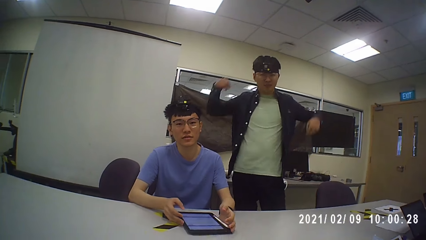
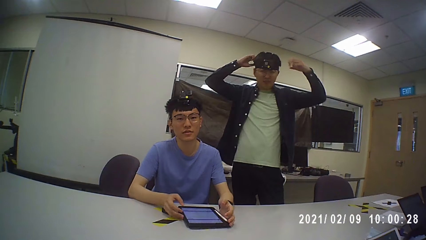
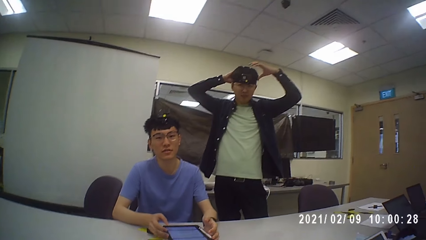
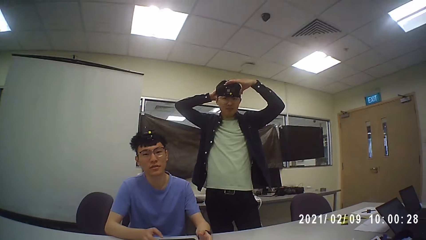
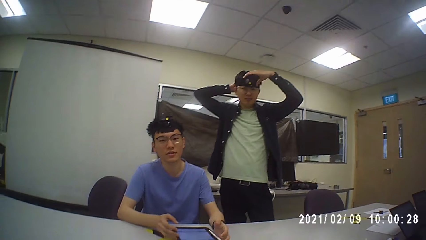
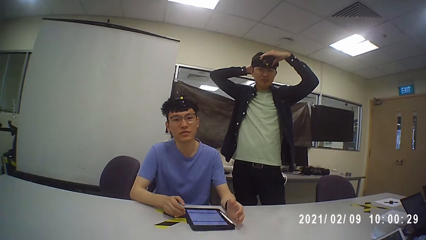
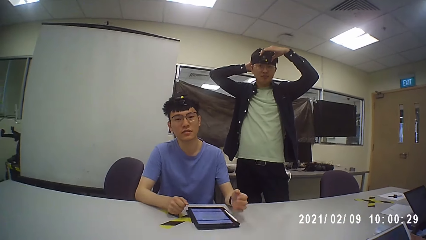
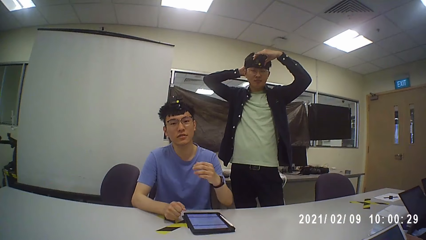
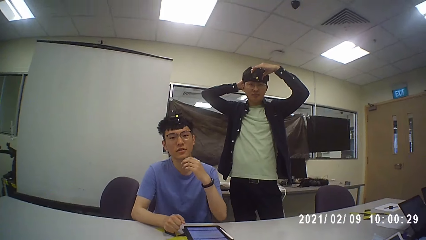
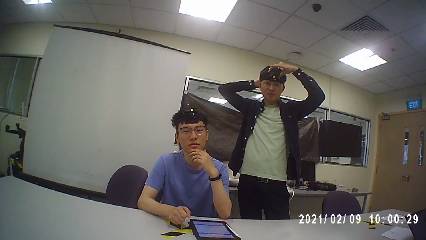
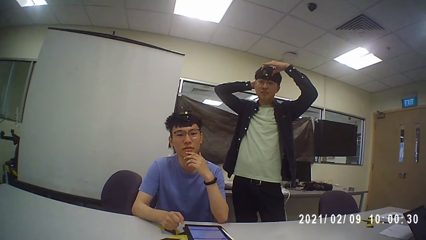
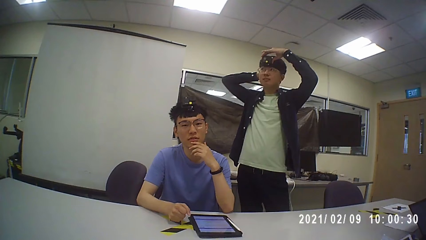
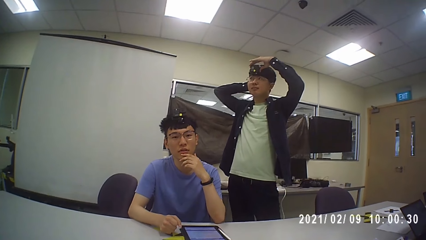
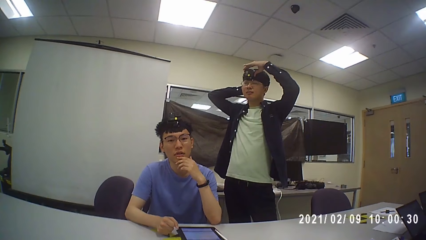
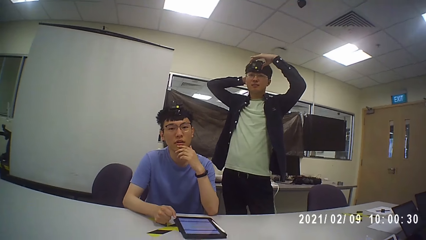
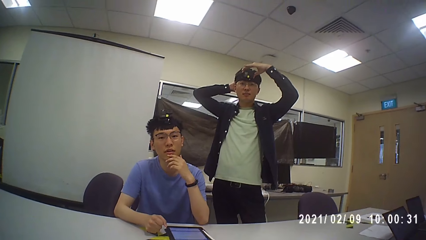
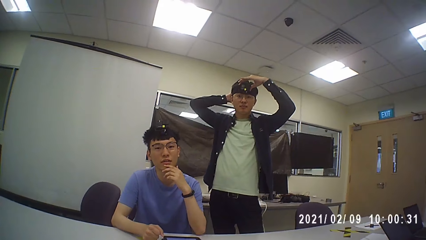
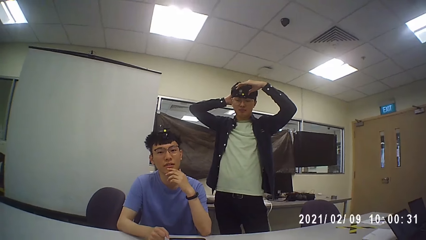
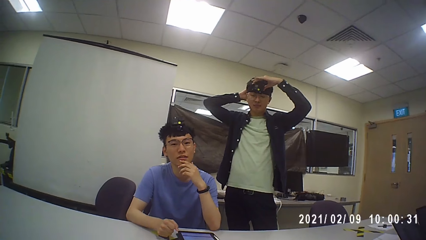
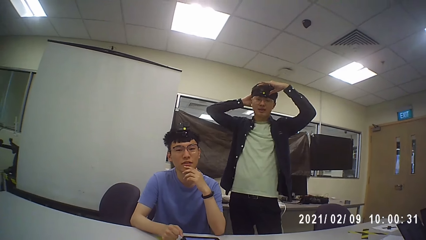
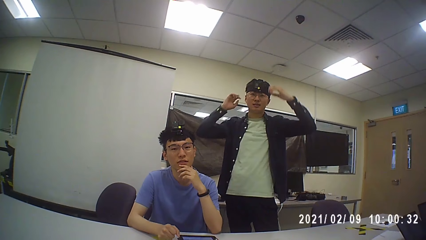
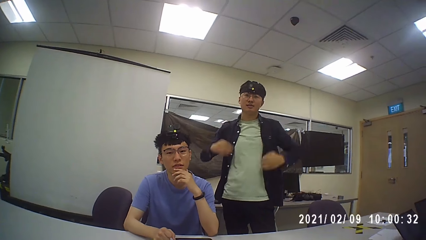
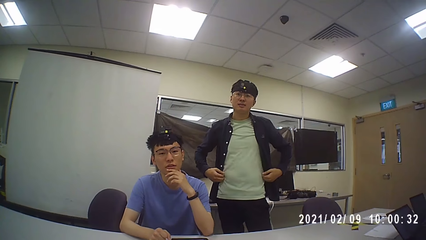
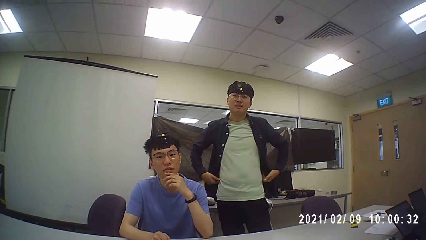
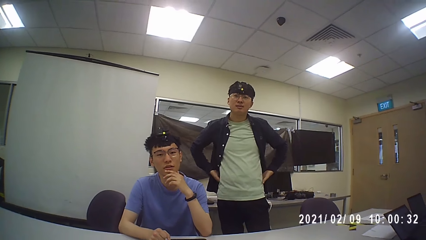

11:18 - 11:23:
The camera wearer talks.

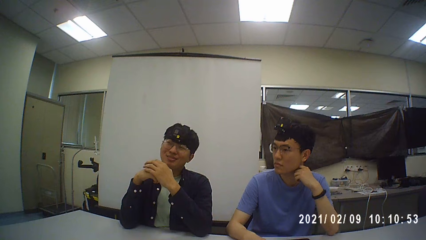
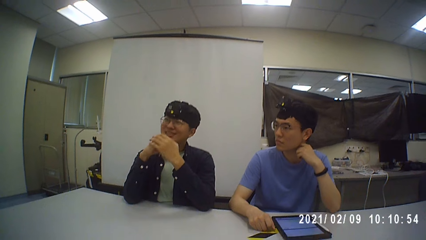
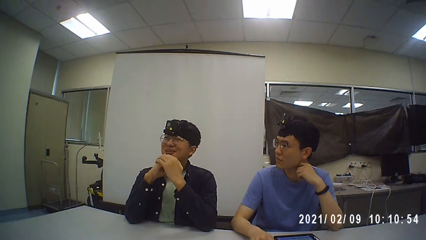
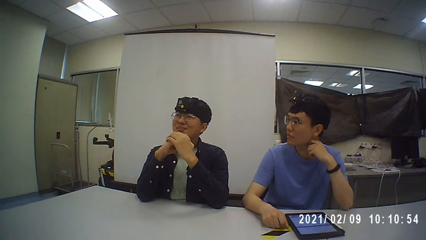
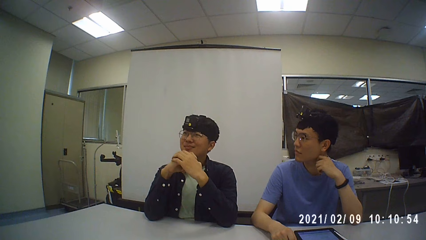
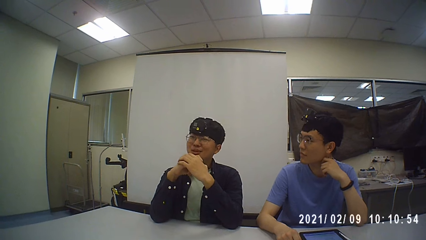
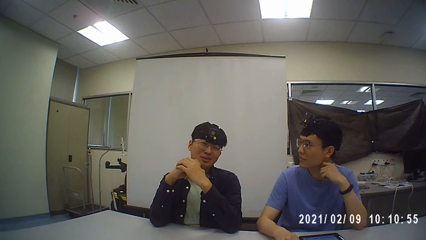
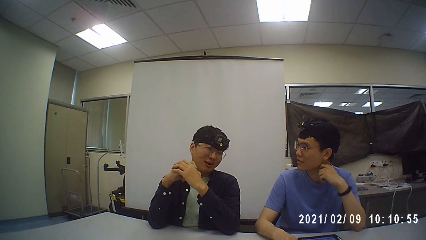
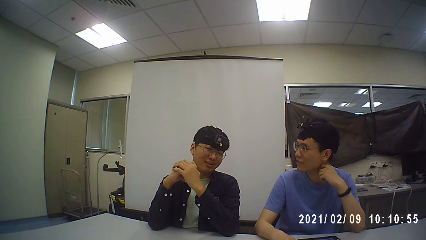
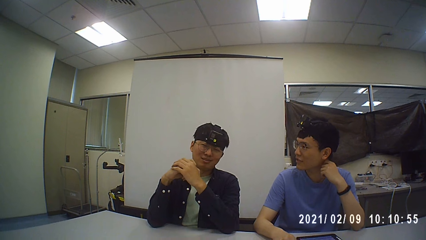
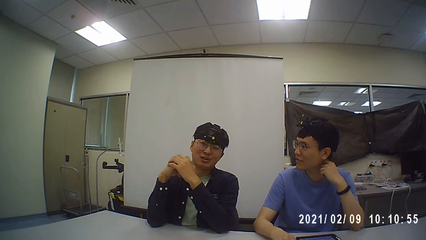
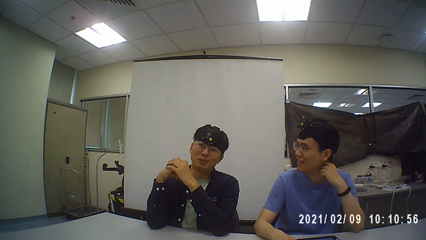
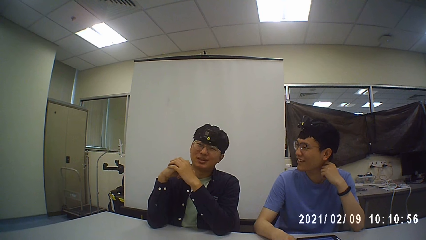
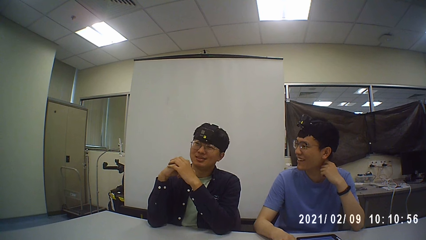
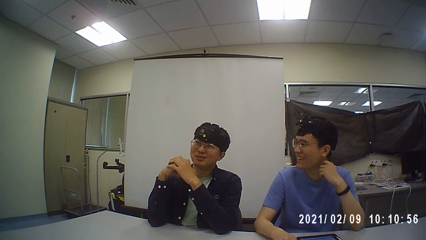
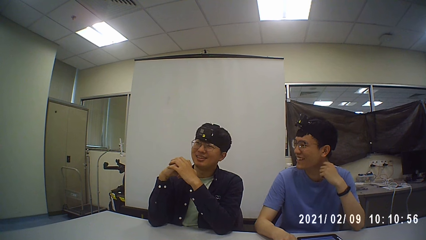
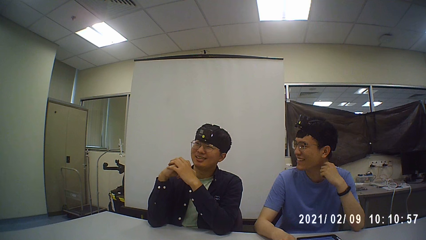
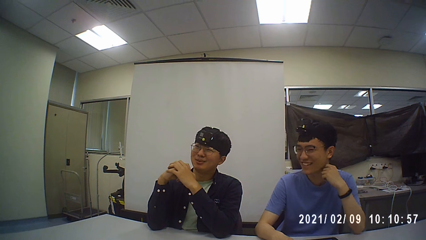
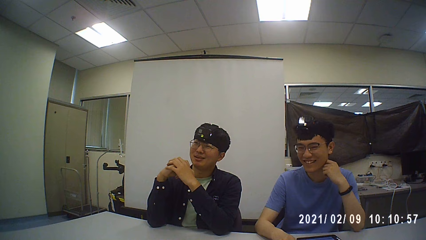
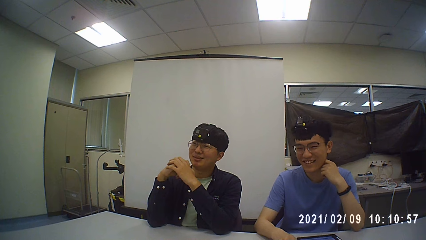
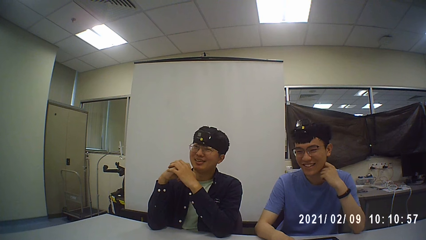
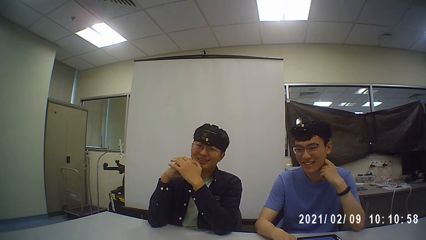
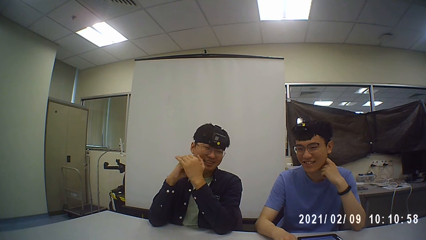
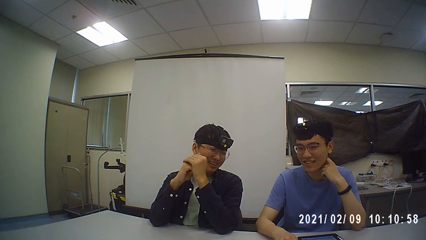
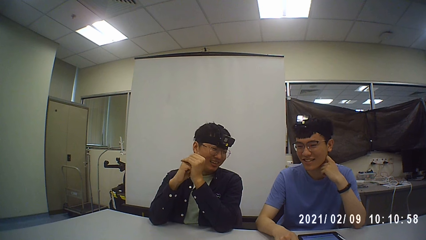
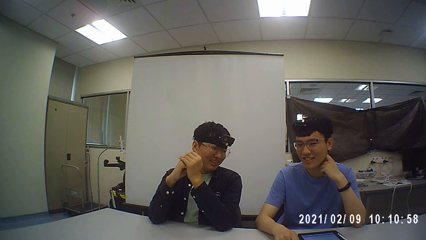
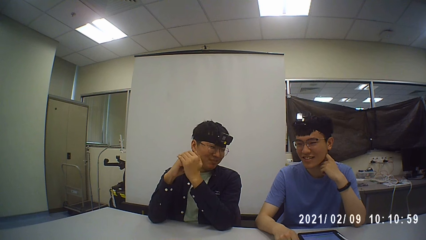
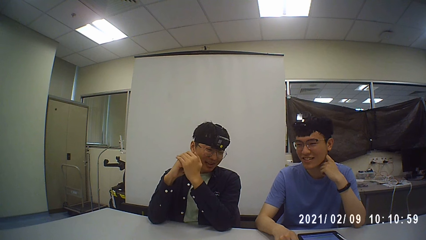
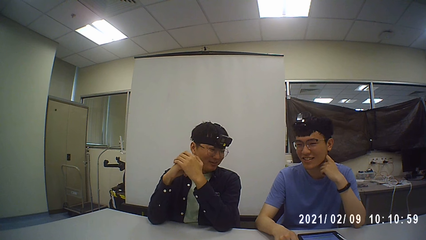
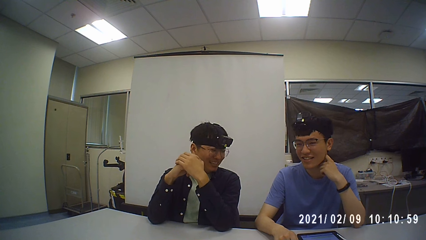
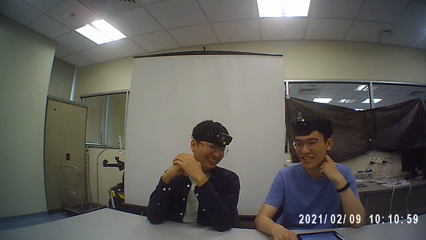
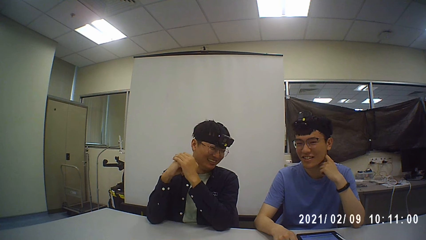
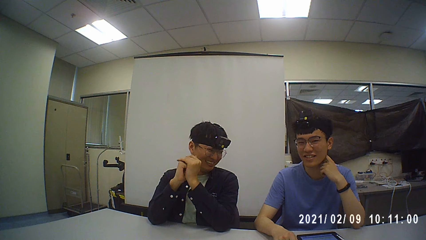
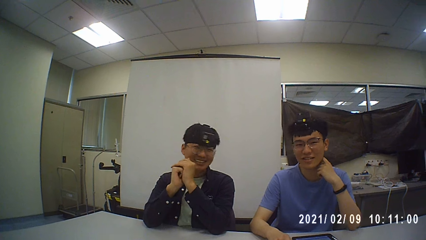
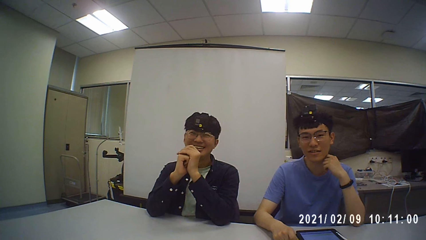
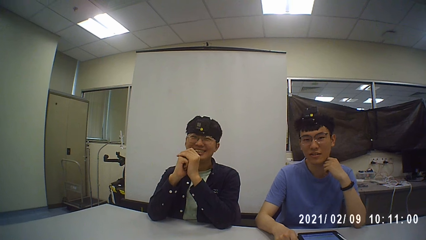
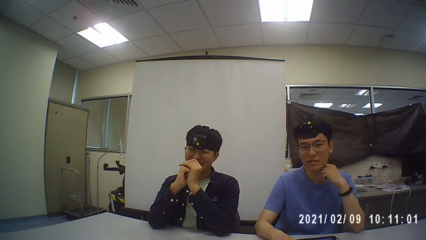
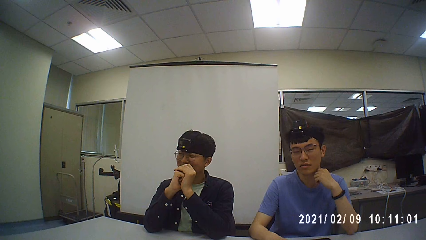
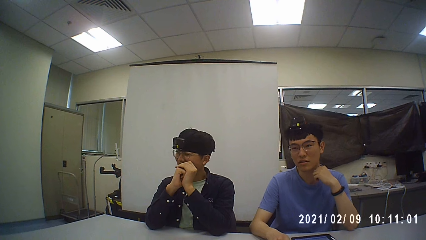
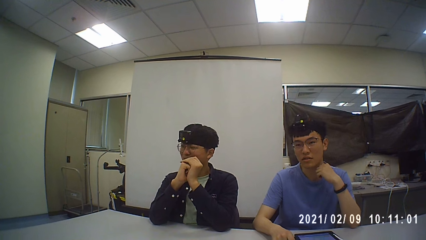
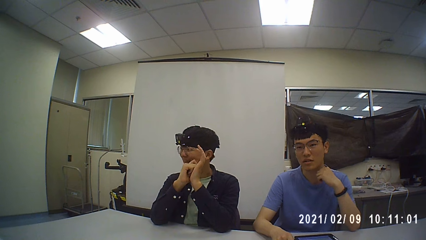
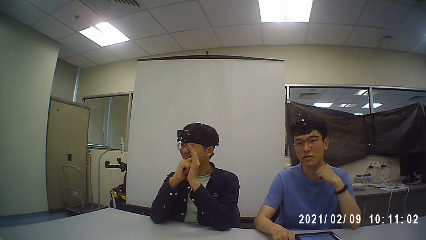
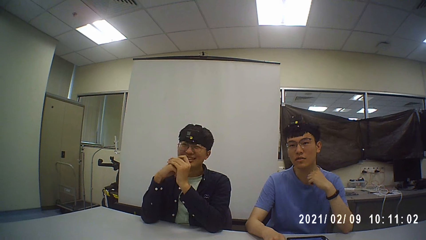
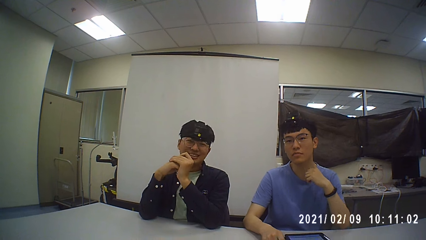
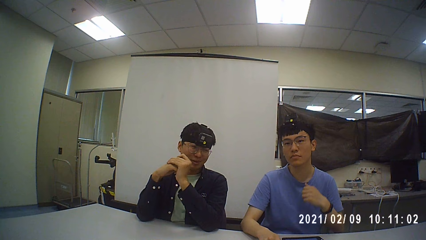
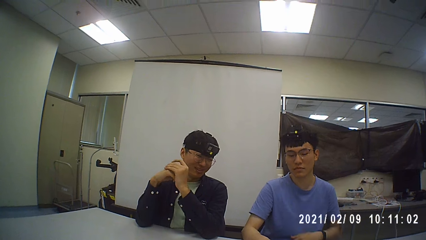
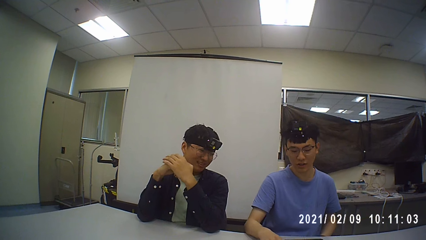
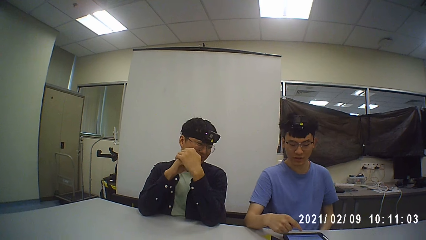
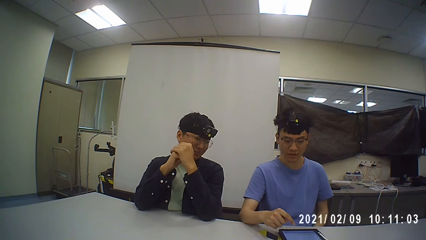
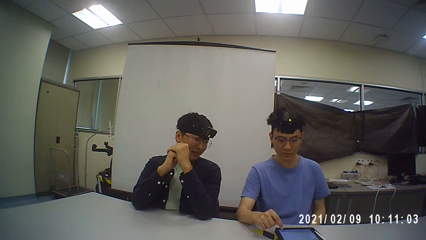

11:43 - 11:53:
A person stands discussing with another person.
